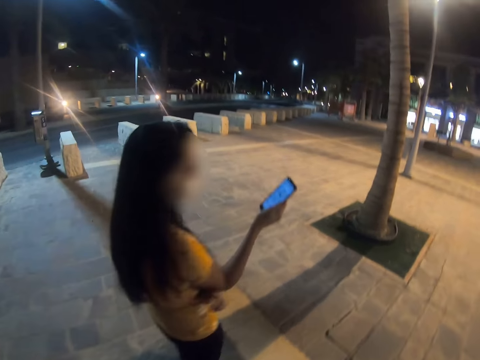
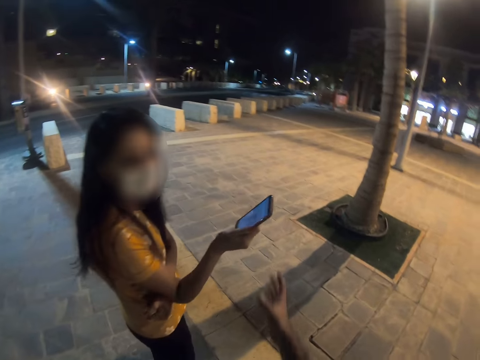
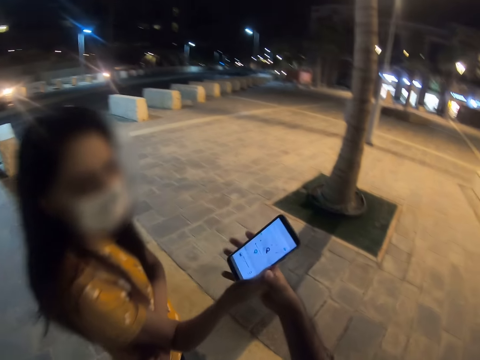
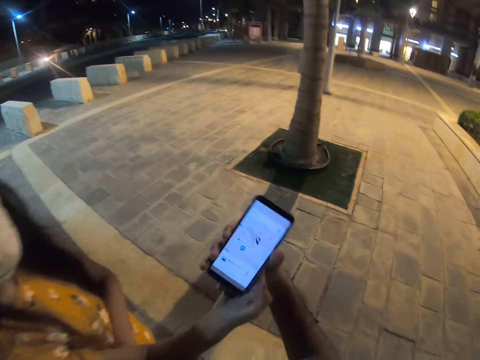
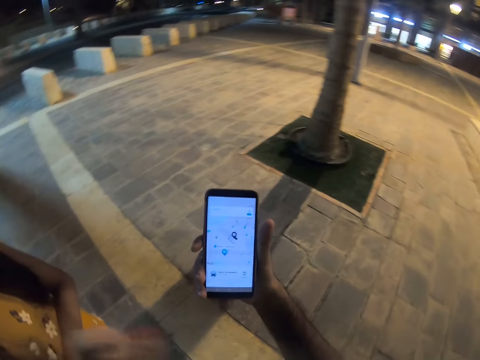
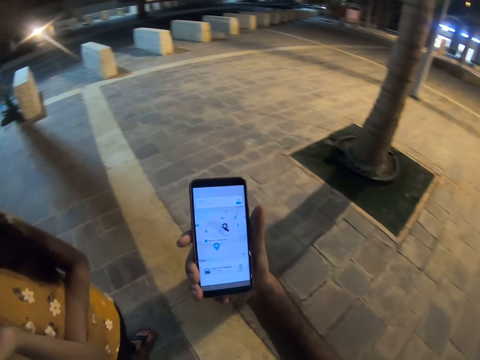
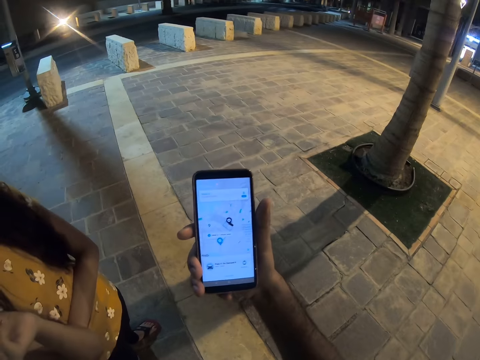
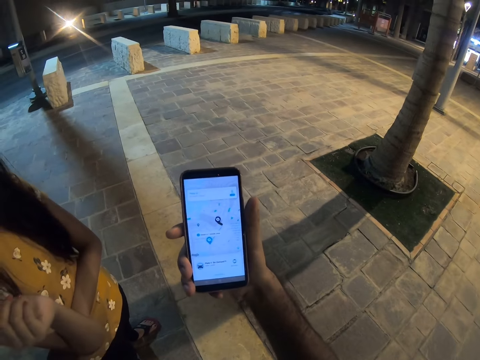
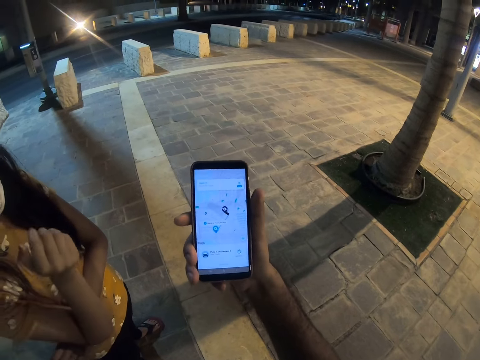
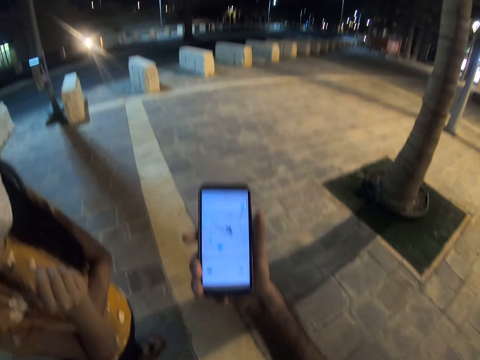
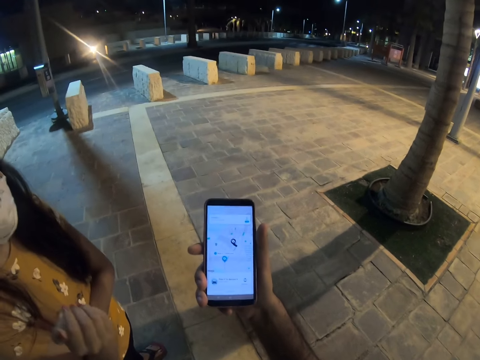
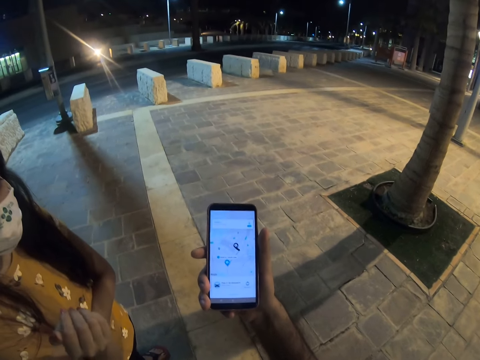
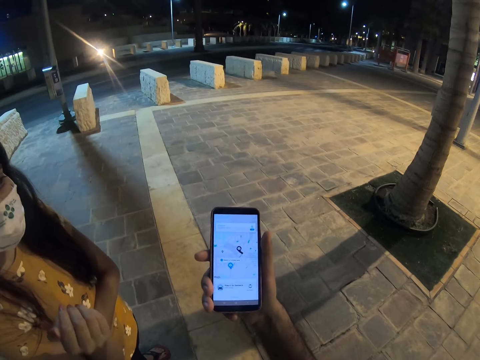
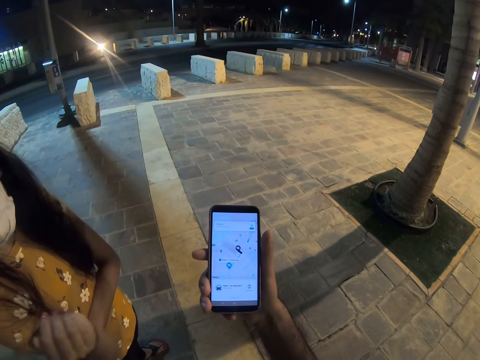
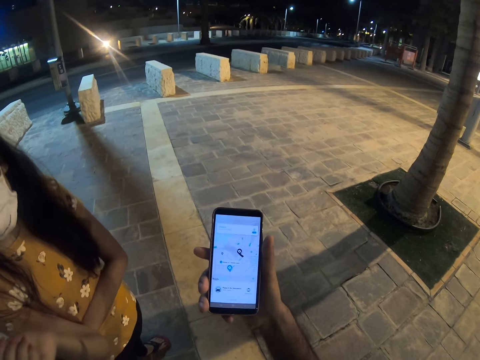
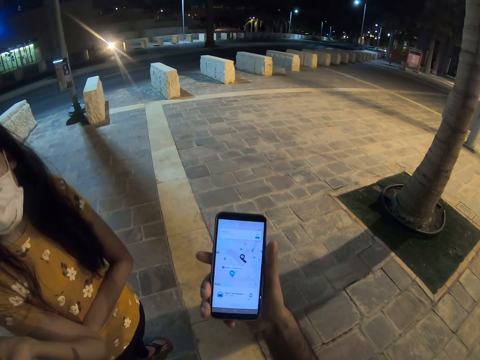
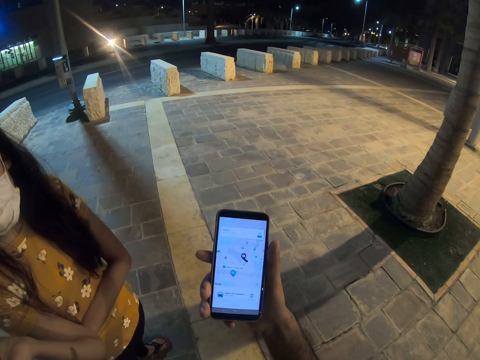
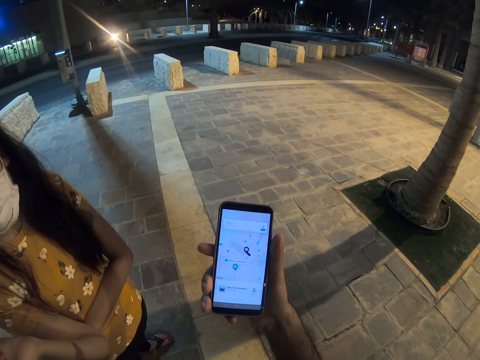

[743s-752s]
The camera wearer takes a phone from a woman. They read on the phone. They stand along the road.

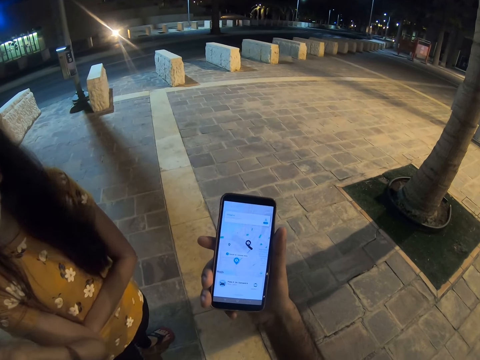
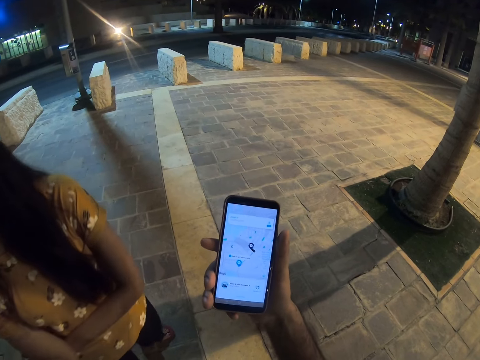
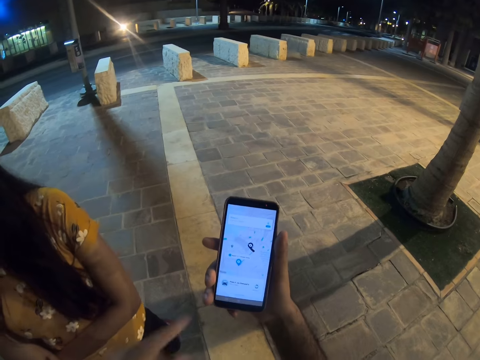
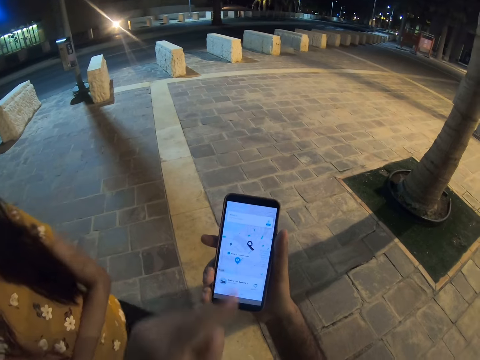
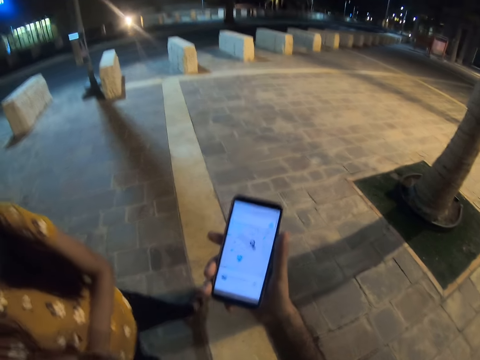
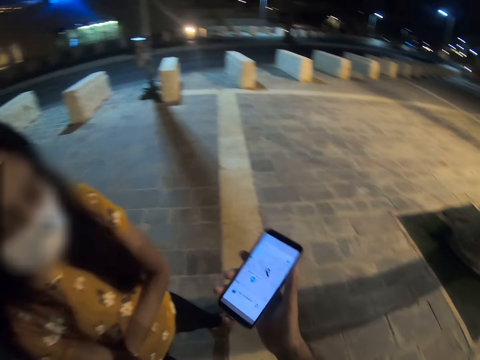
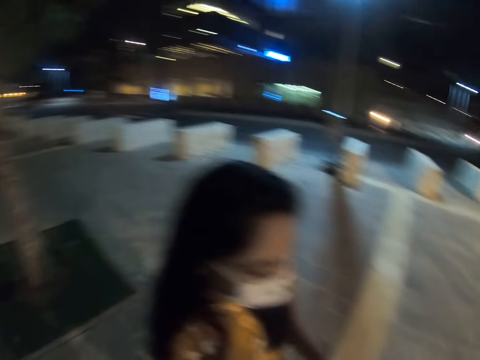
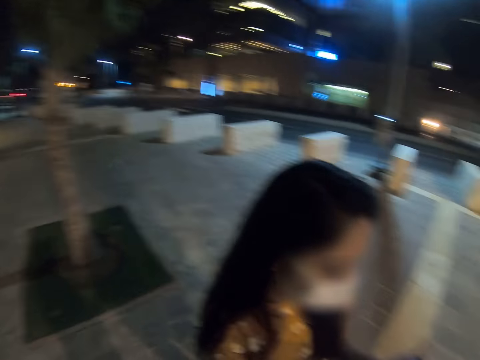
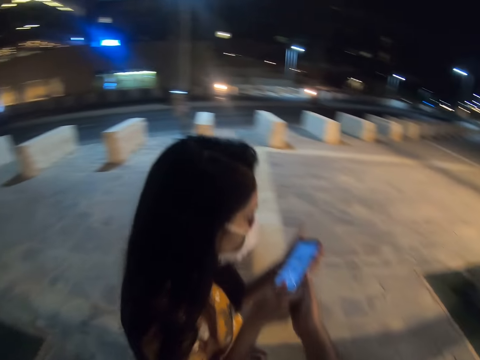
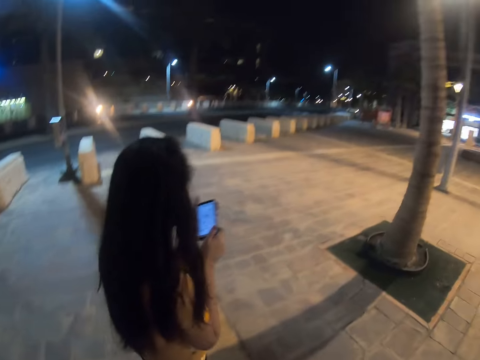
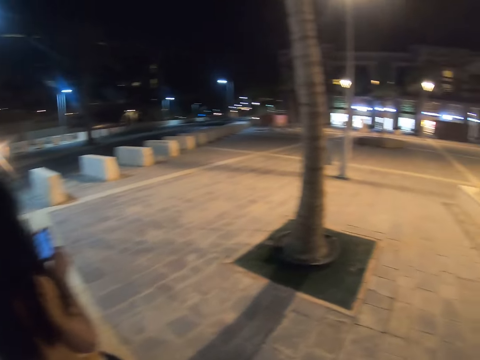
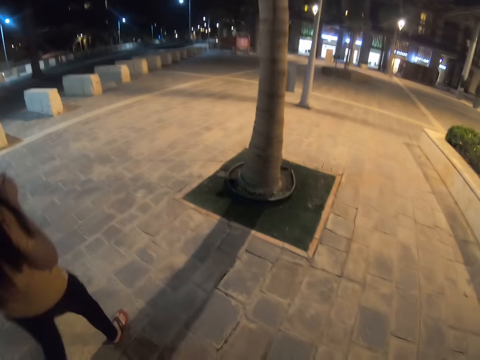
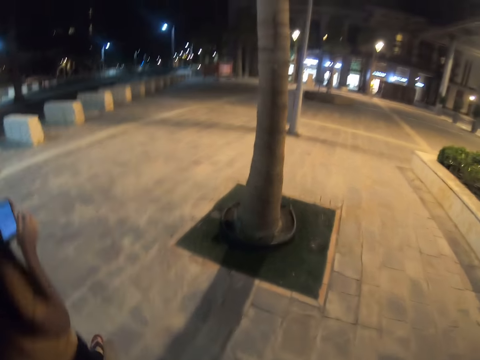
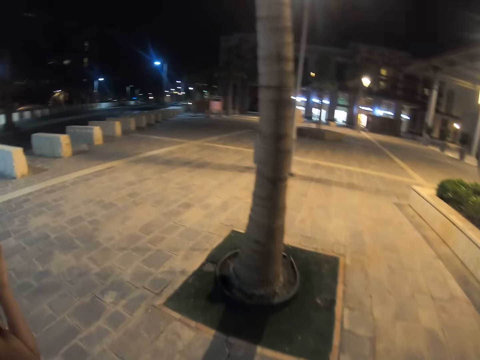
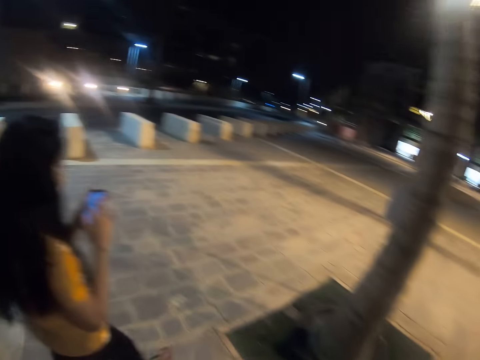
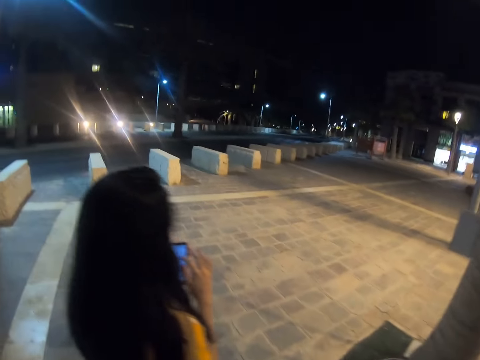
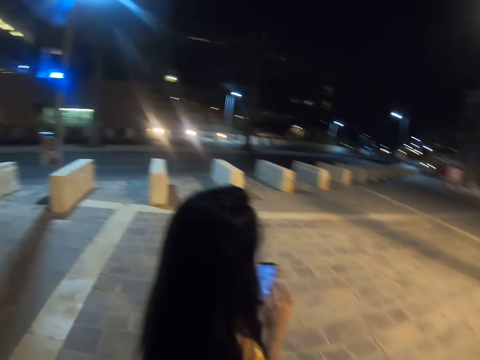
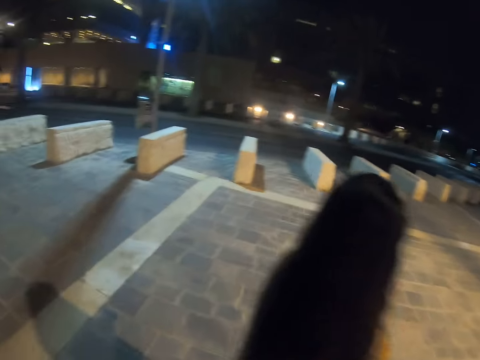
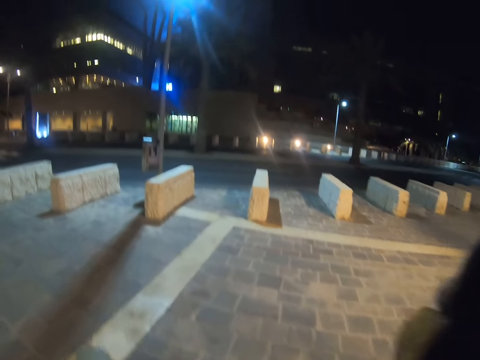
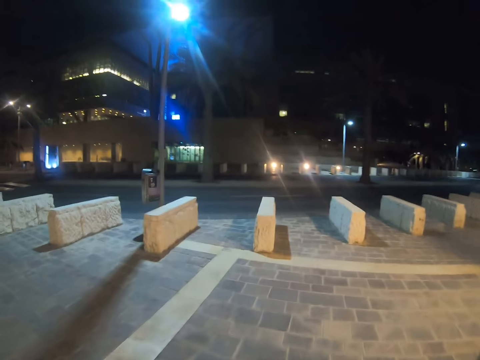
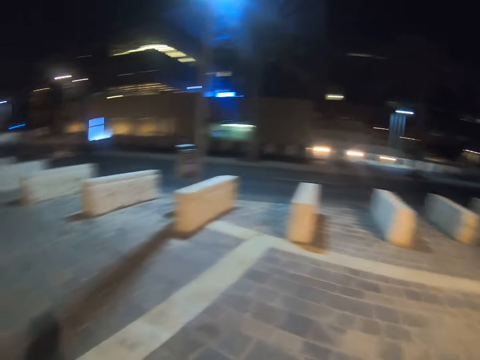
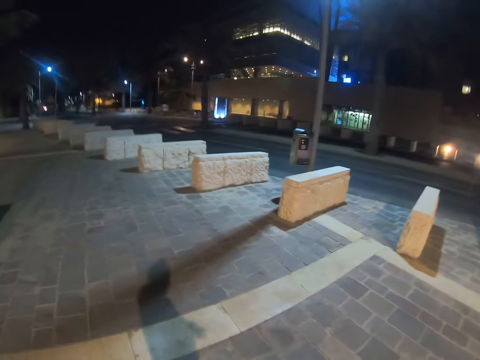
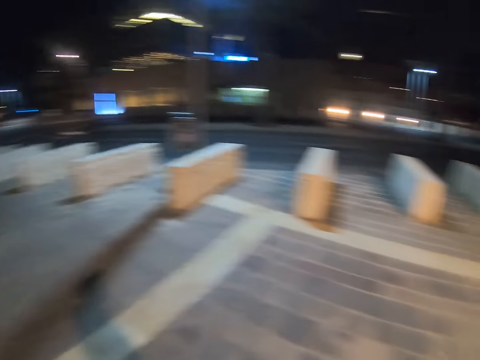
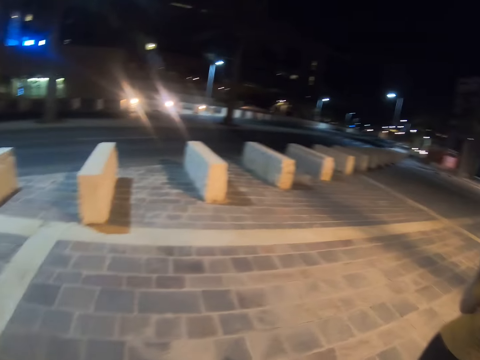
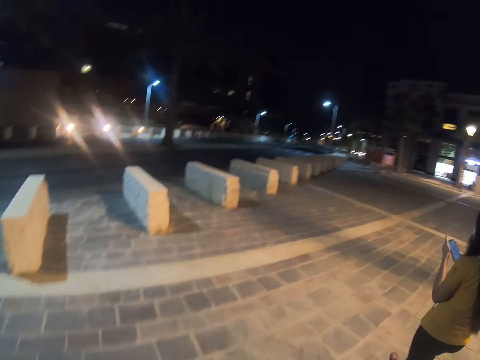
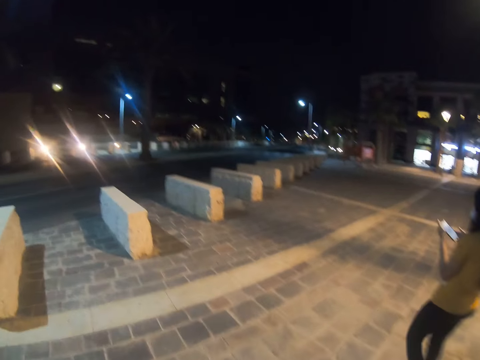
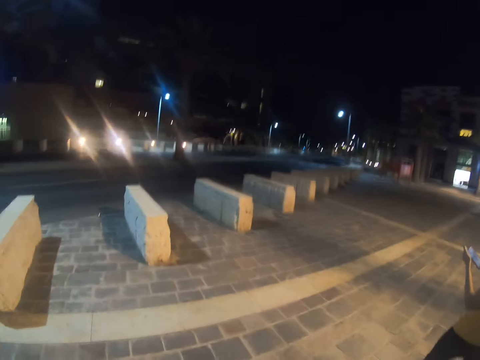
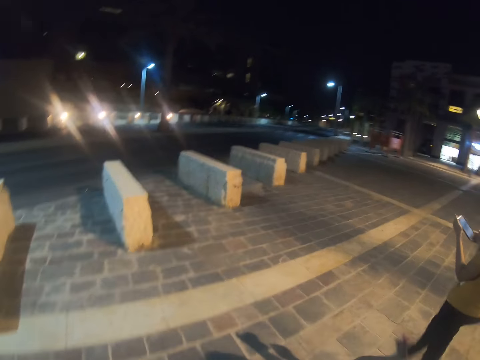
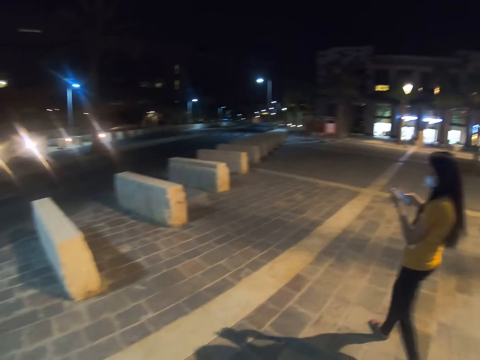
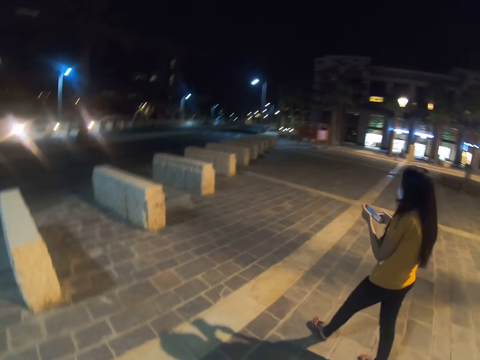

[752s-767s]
The camera wearer points on a phone. A person takes the phone from the camera wearer. The person walks on the street road. The camera wearer walks on the street road. The person scrolls on the phone.

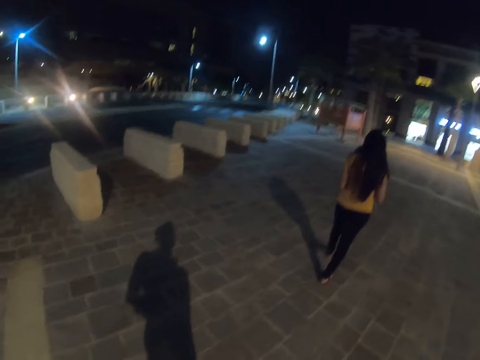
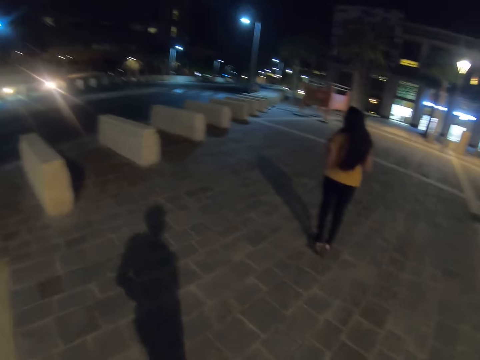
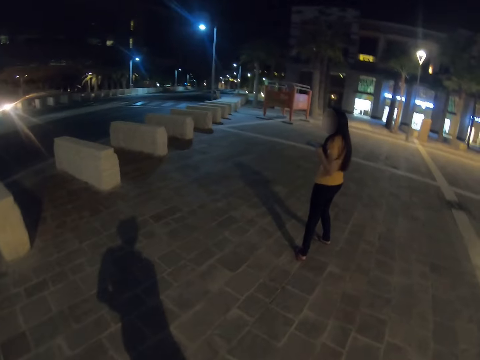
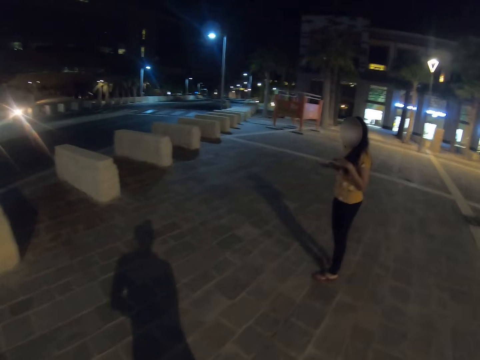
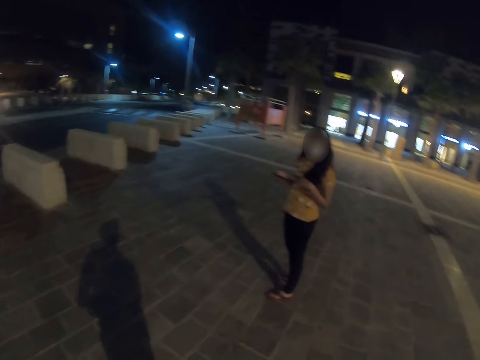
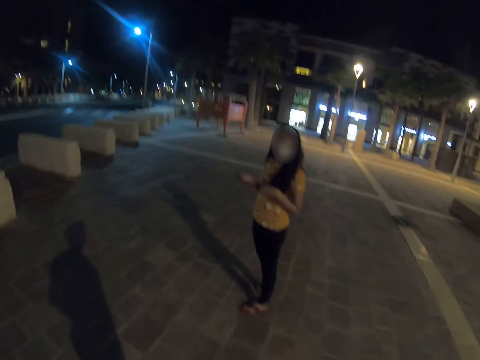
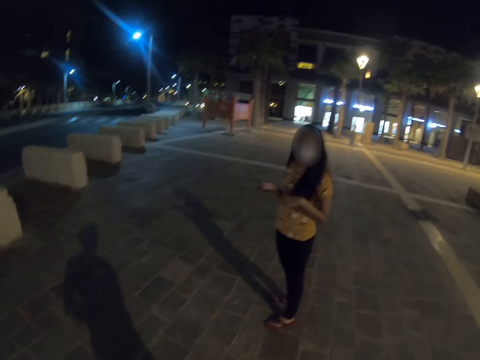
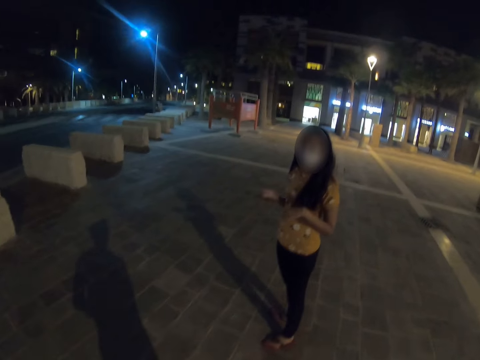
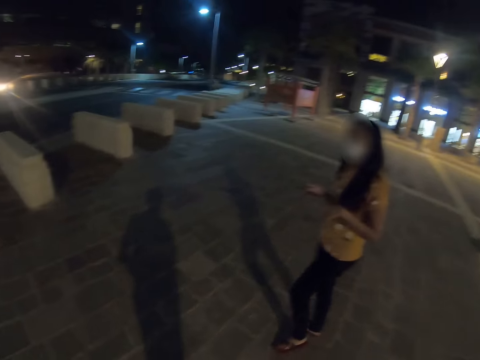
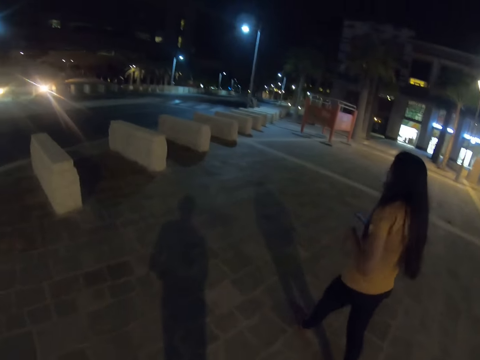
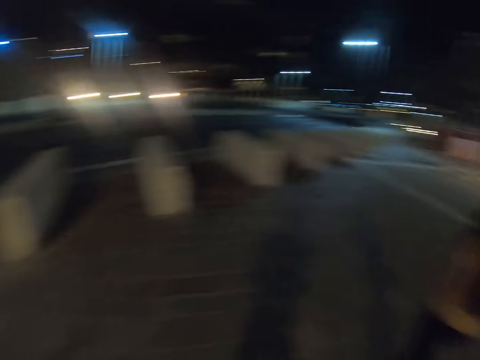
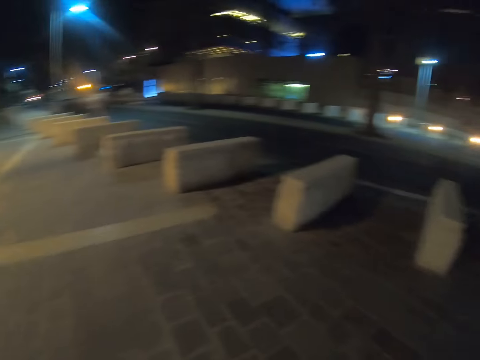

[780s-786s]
A person converses with the camera wearer. The person walks on the street road.
